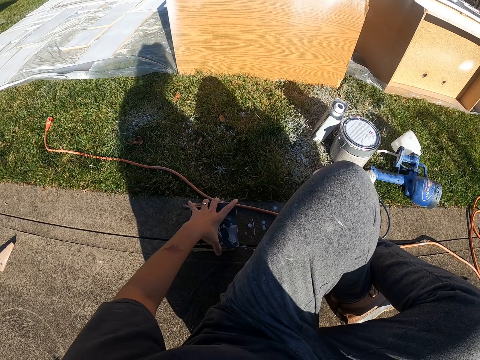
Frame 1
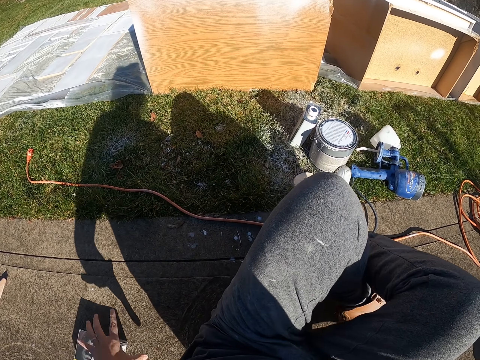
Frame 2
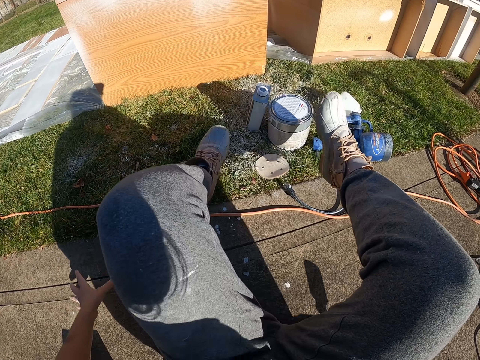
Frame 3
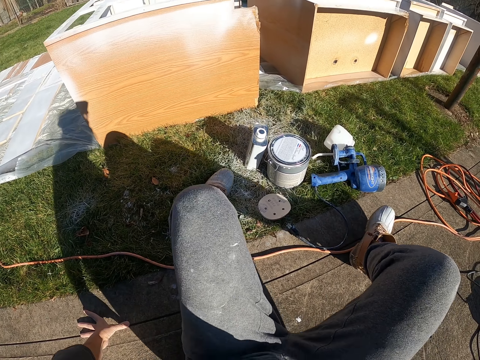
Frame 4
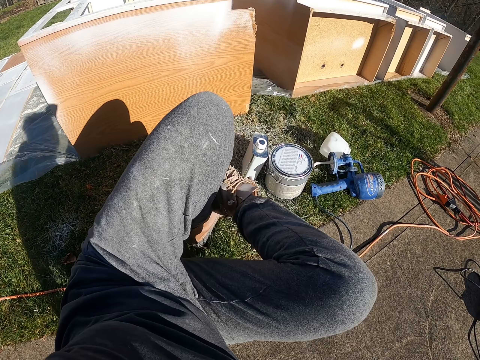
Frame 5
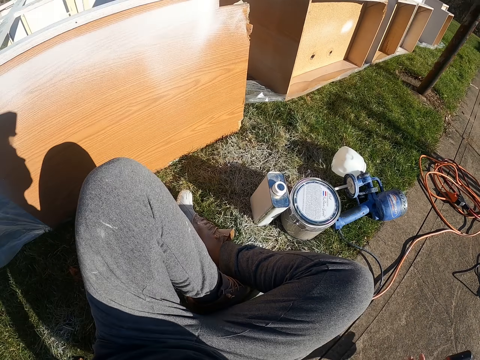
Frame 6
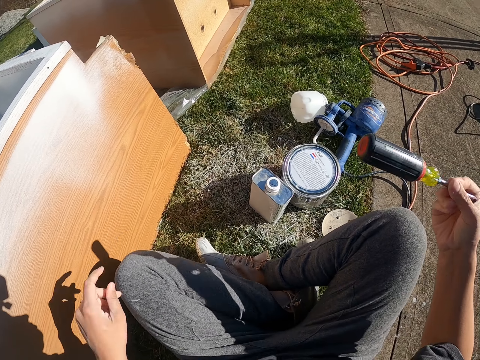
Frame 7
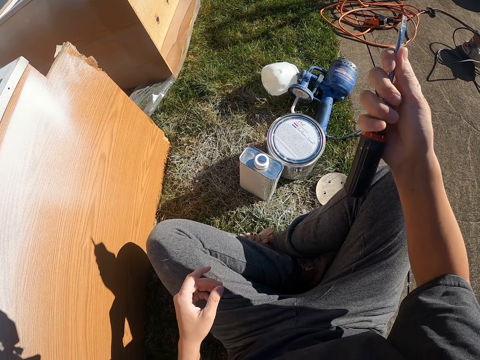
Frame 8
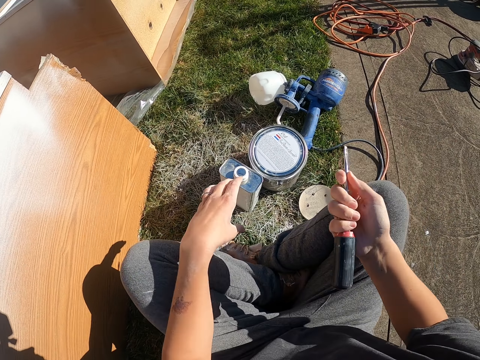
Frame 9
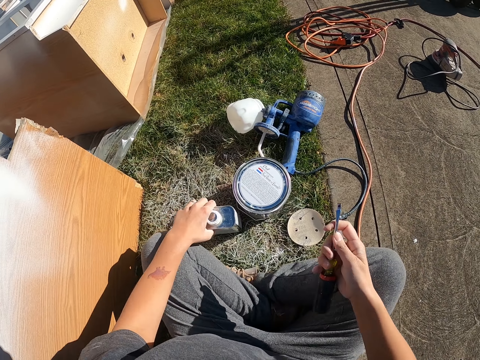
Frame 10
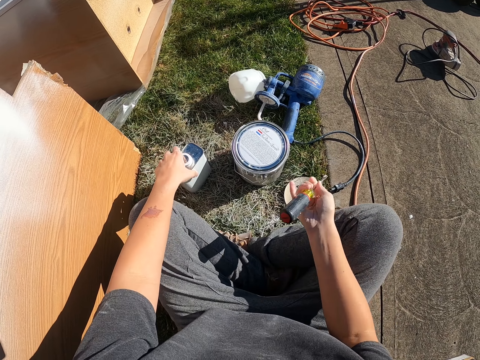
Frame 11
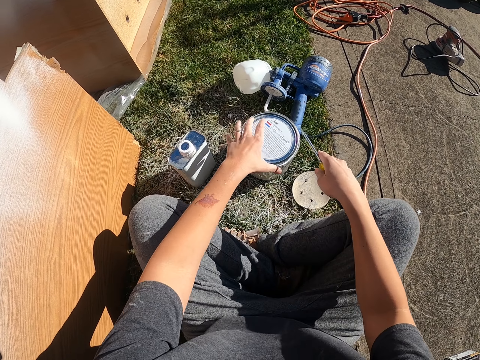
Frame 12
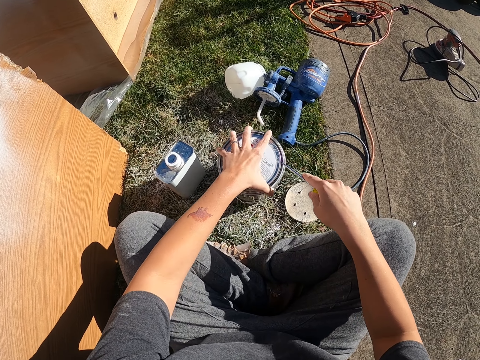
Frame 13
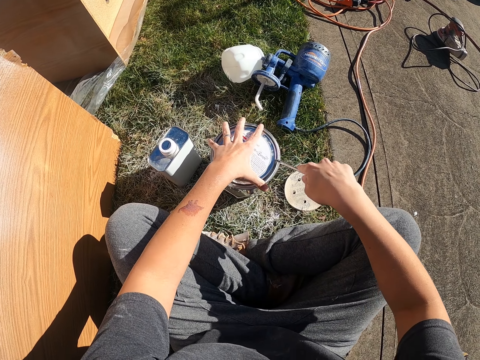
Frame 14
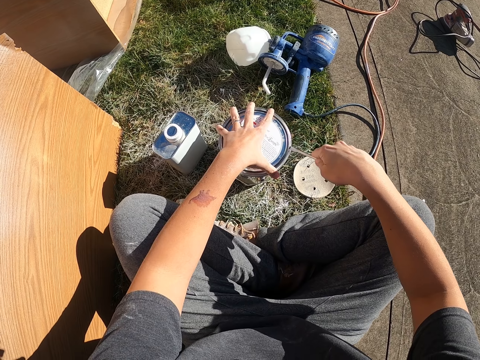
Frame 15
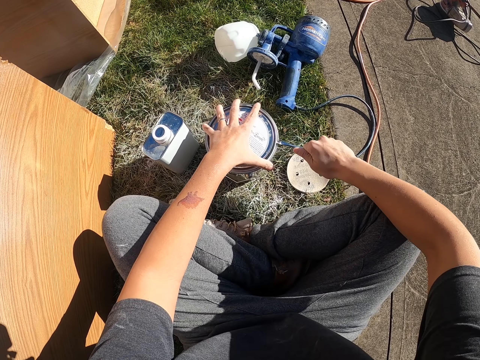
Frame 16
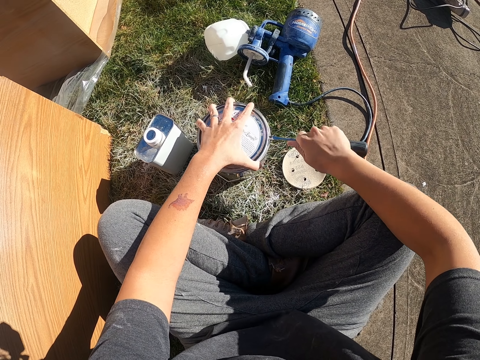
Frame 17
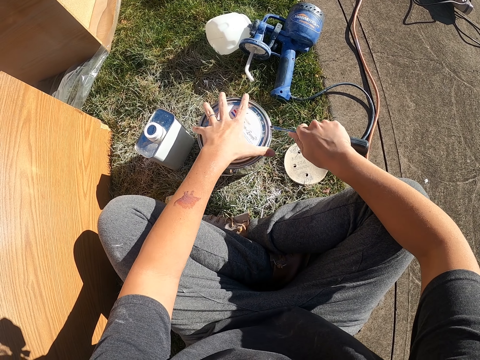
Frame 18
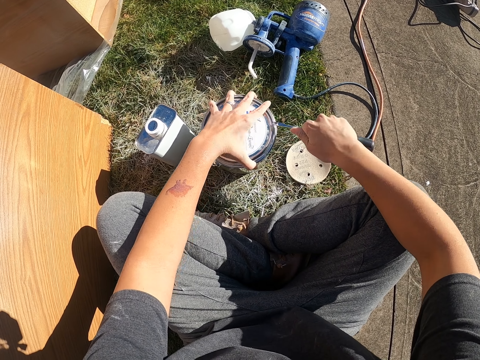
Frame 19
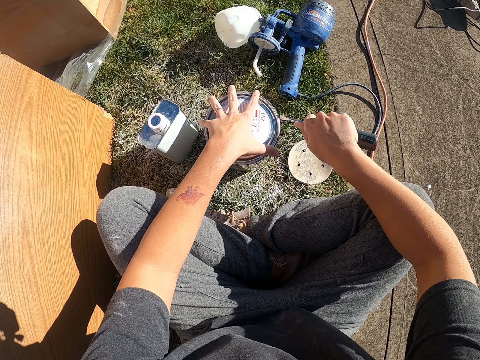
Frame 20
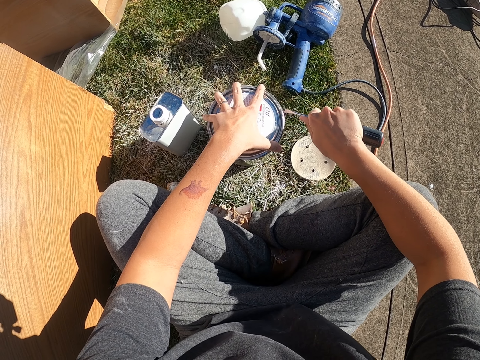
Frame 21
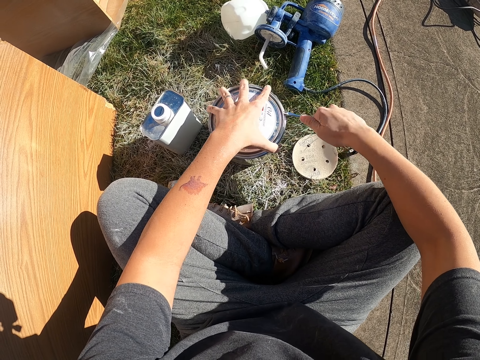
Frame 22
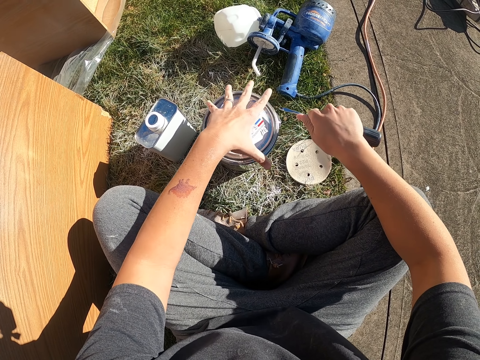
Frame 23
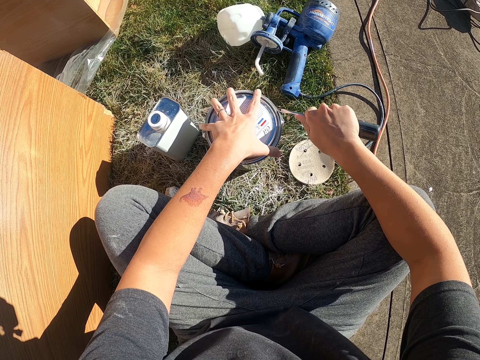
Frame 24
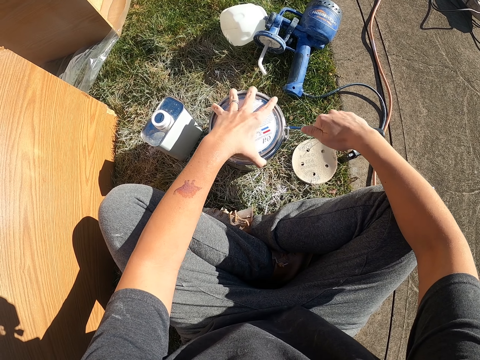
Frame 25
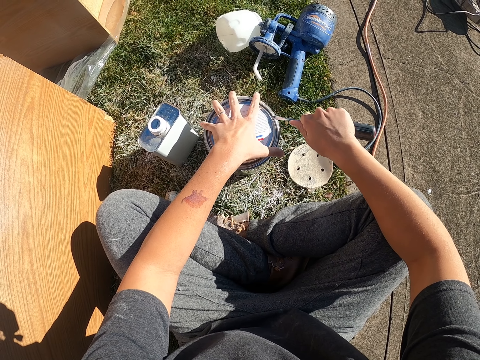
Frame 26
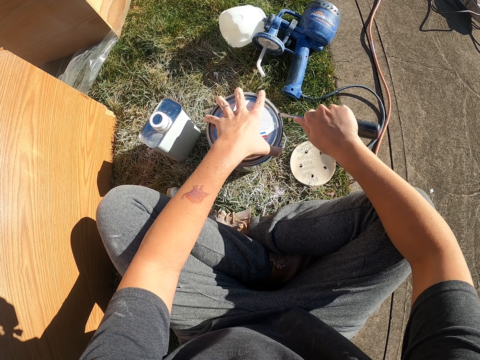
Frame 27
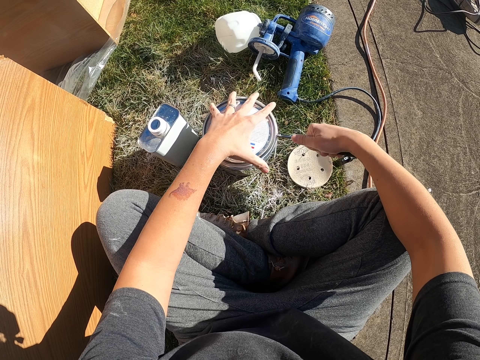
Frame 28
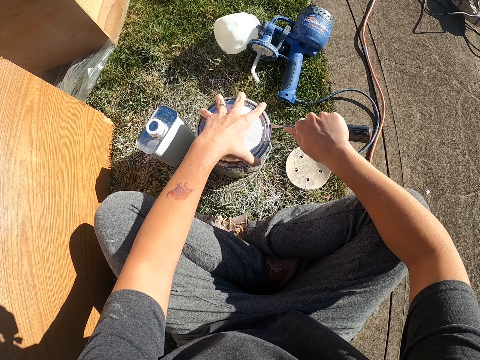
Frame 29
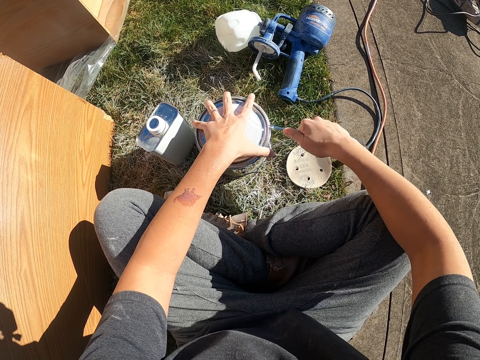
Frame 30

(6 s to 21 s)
The camera wearer moves something. They move. They pick up a screwdriver. They move a tin. They open the paint tin with the screwdriver.

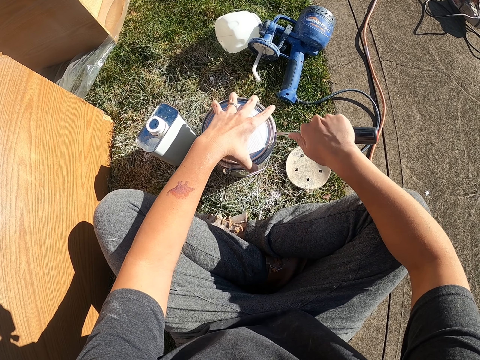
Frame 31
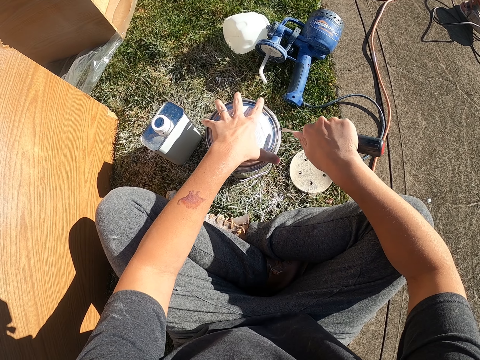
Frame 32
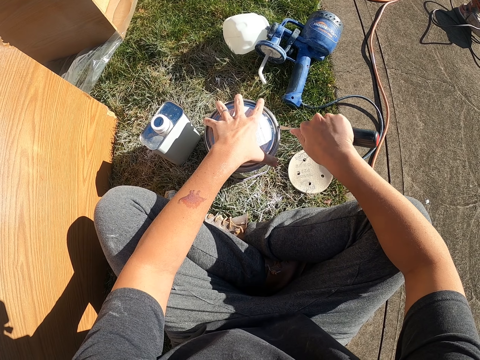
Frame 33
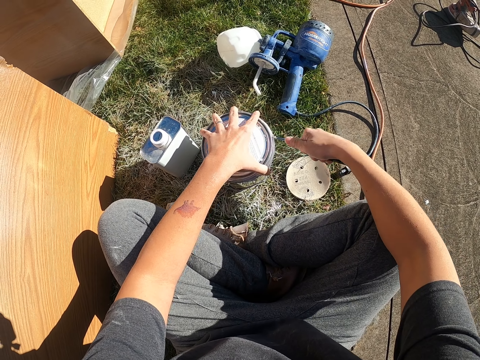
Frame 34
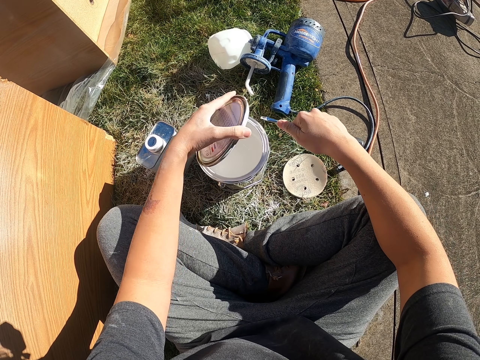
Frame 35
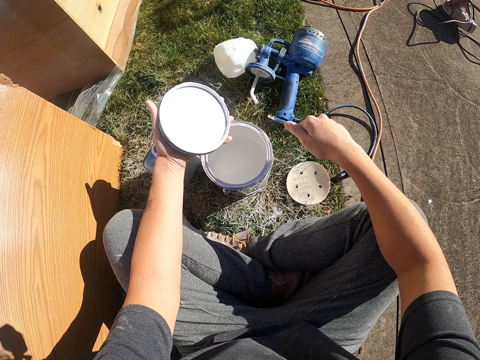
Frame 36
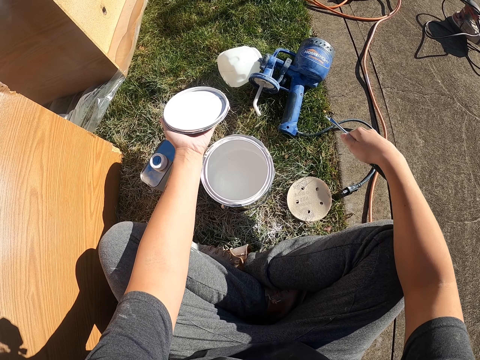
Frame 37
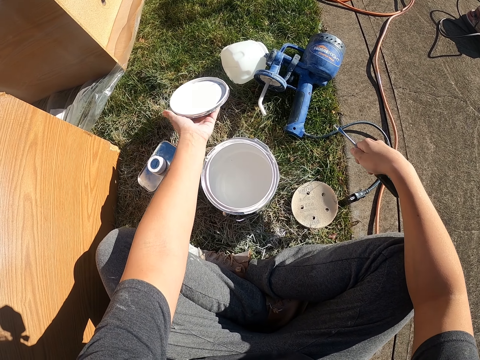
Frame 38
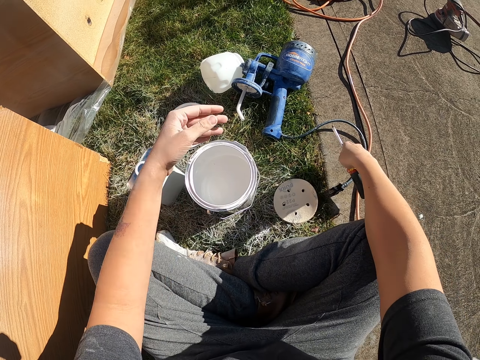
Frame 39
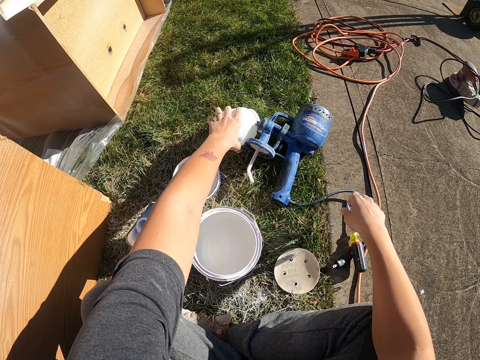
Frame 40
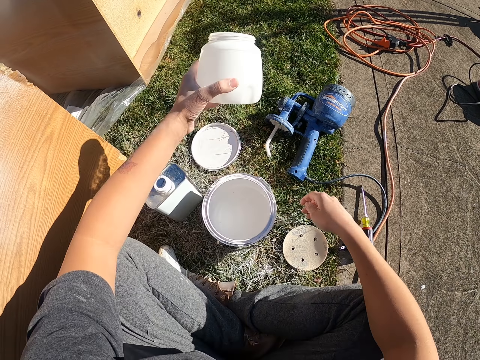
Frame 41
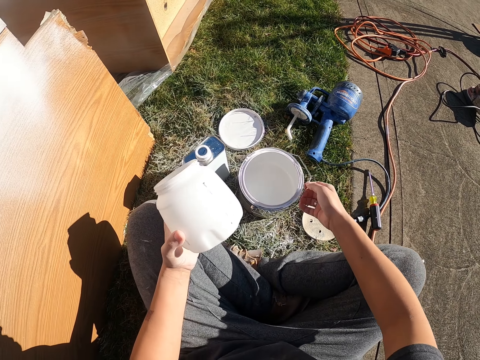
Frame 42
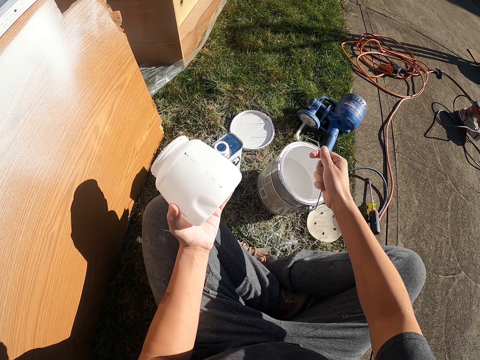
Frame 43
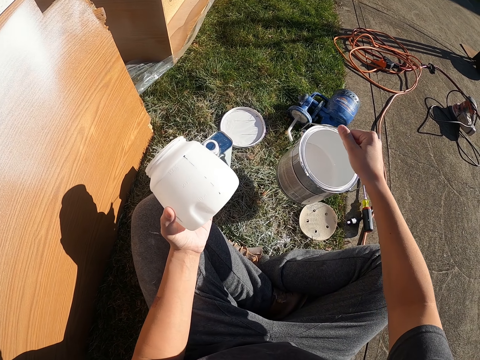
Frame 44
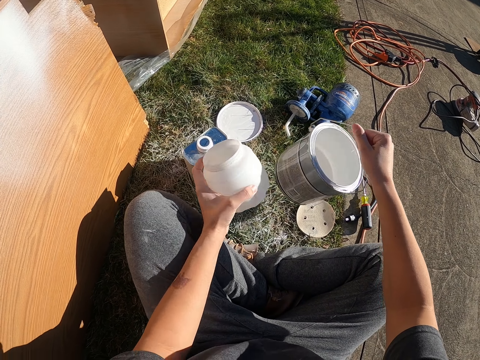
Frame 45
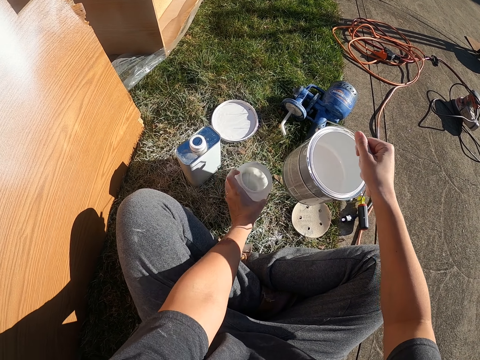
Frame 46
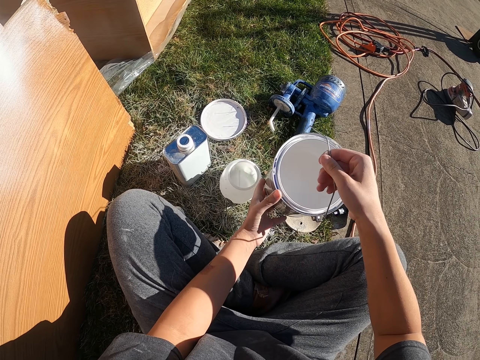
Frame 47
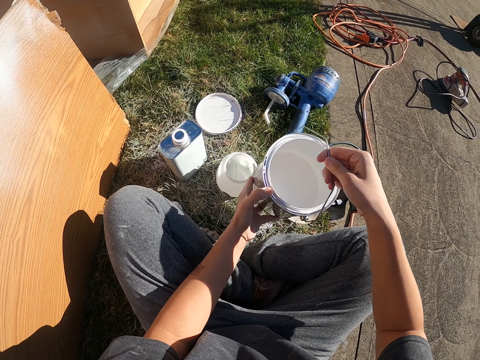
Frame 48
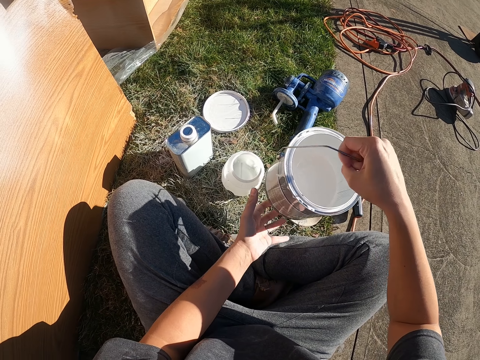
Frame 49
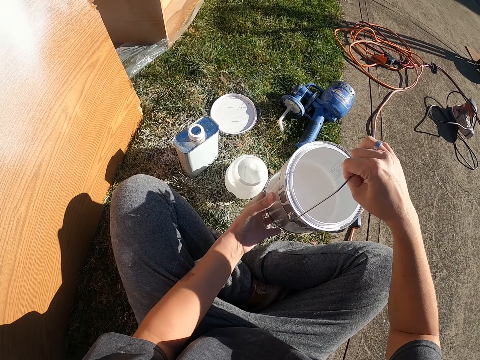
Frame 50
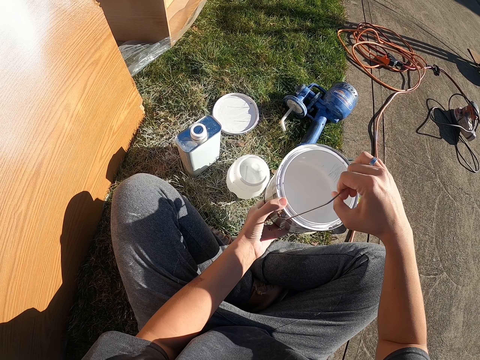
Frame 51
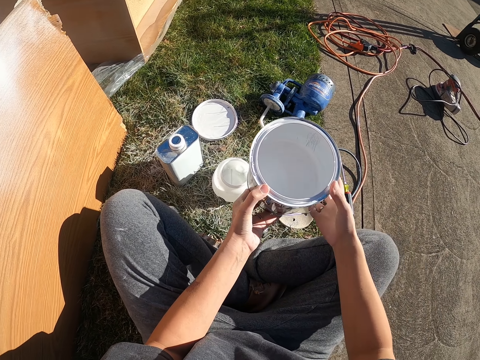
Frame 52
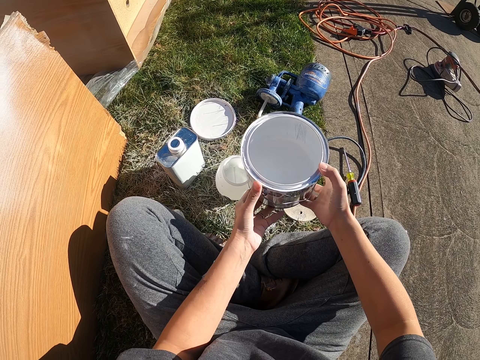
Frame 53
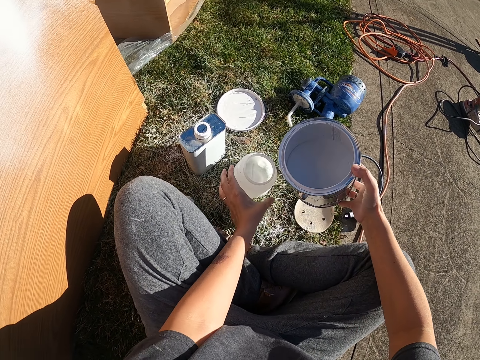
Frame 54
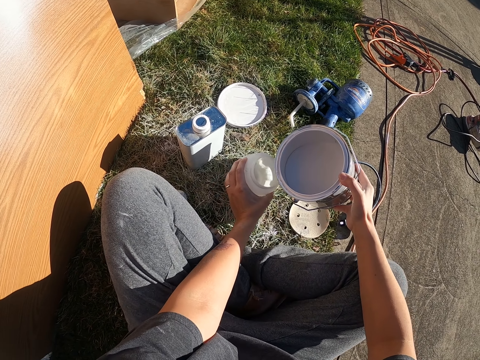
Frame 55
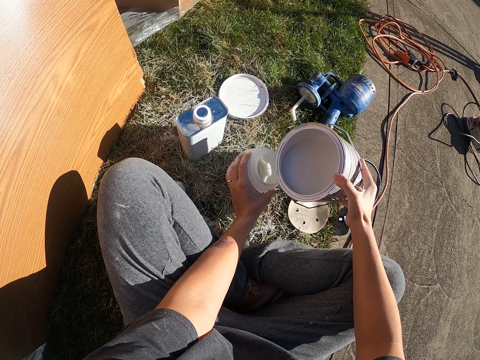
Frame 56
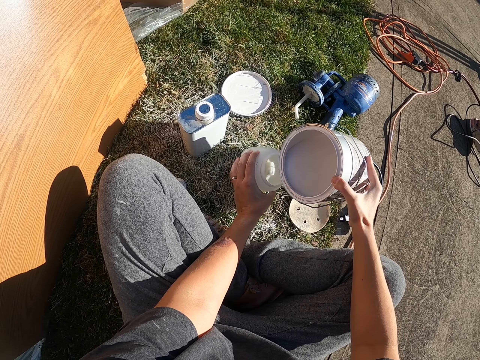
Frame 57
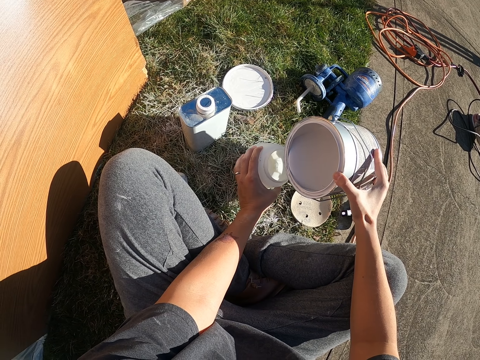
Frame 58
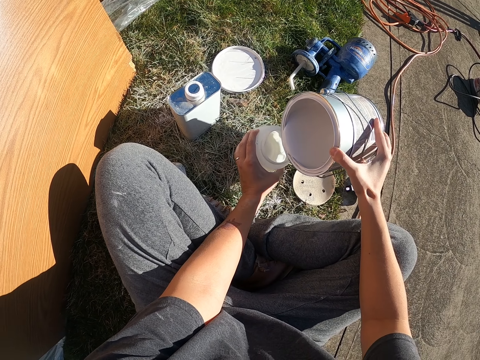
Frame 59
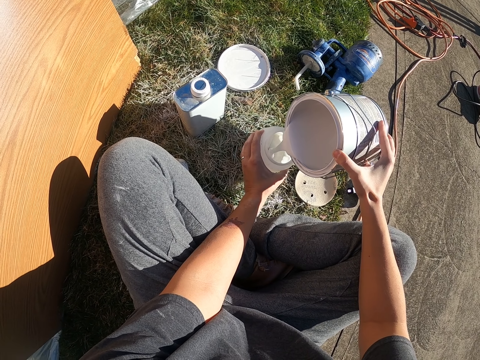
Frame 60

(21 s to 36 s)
The camera wearer drops the lid on the ground. They drop the screwdriver on the ground. They pick up a paint sprayer tin. They lift the paint tin. They place the paint sprayer tin on the ground. They hold the paint tin. They pour paint in the paint sprayer tin.
